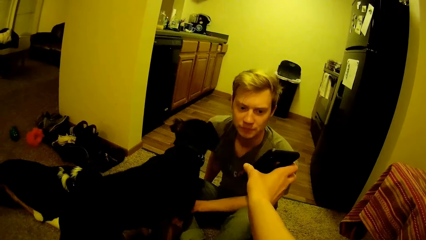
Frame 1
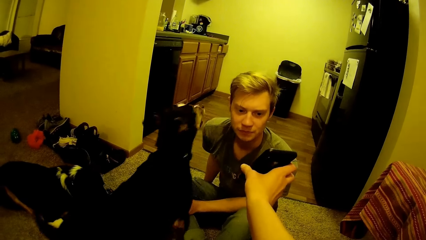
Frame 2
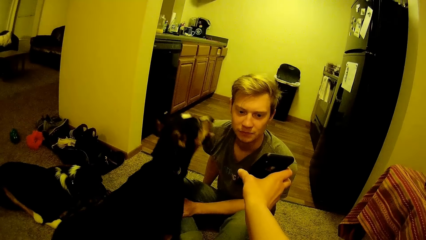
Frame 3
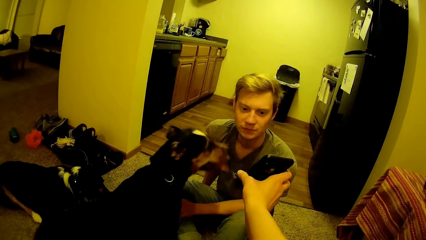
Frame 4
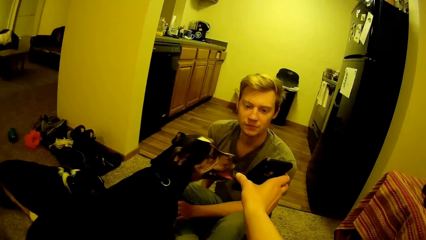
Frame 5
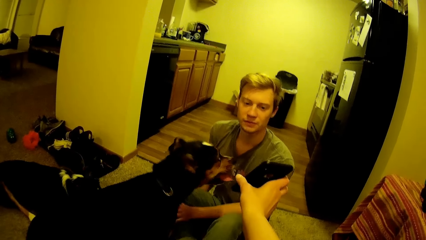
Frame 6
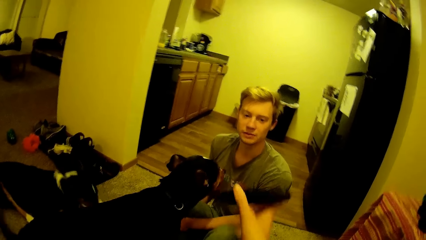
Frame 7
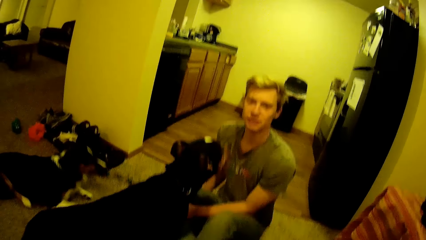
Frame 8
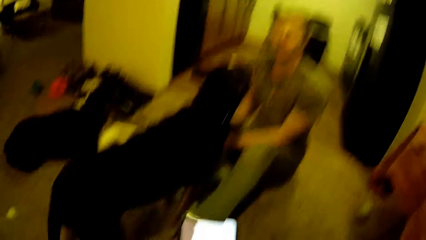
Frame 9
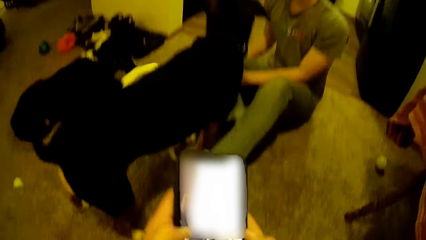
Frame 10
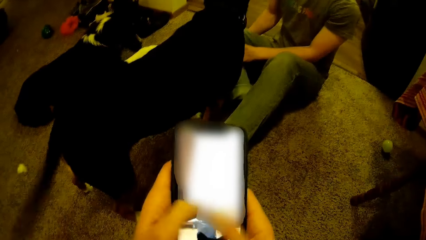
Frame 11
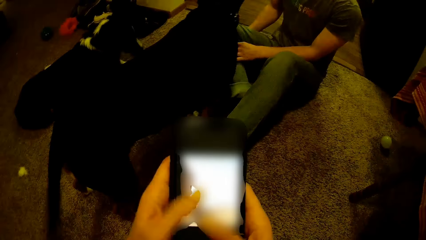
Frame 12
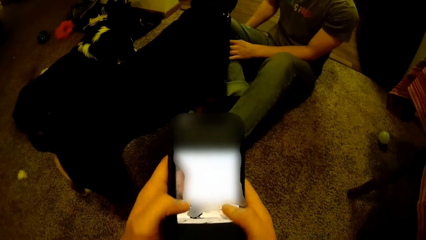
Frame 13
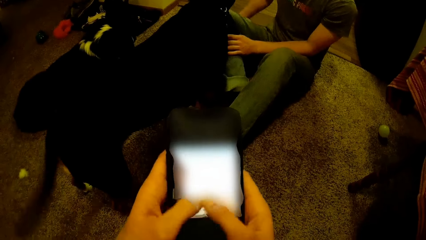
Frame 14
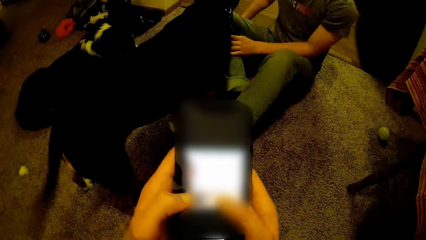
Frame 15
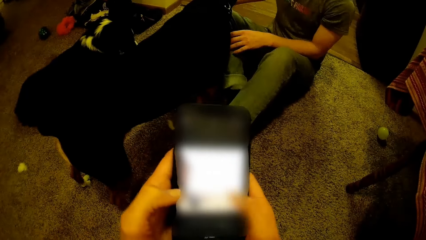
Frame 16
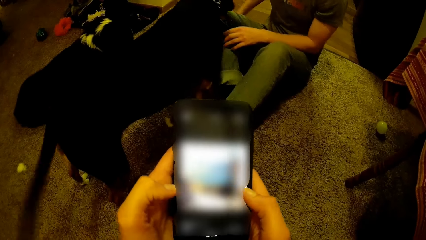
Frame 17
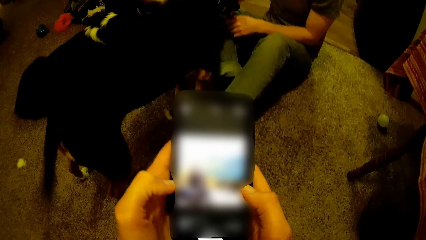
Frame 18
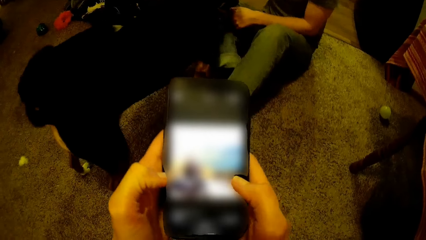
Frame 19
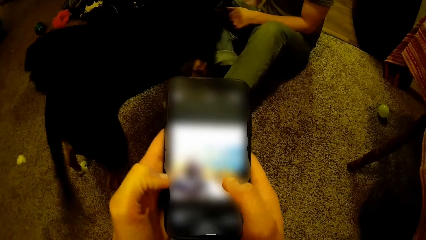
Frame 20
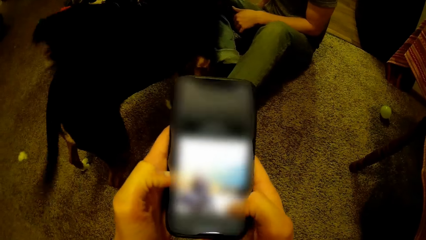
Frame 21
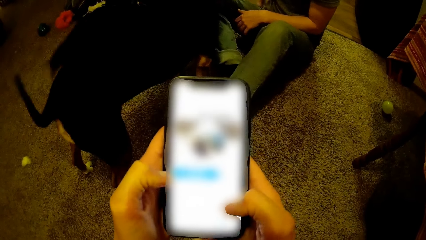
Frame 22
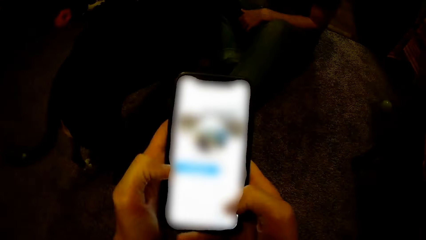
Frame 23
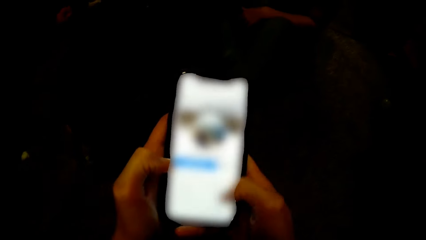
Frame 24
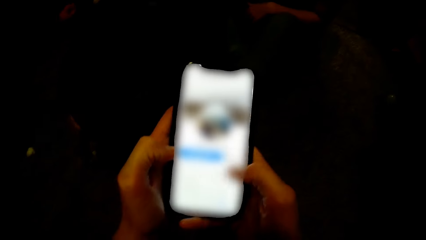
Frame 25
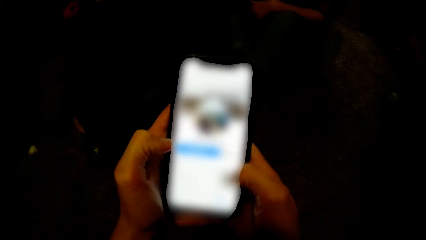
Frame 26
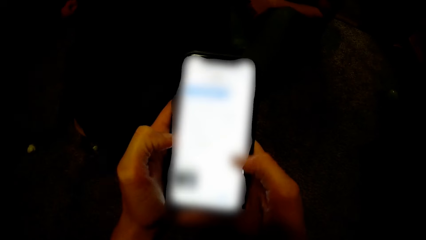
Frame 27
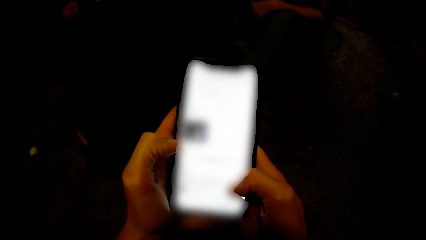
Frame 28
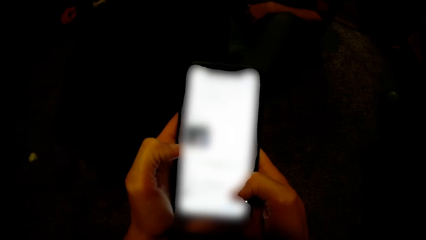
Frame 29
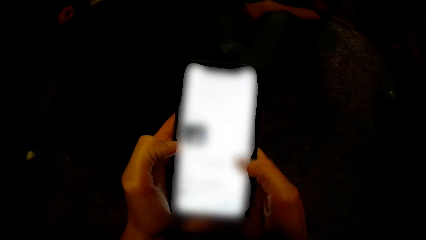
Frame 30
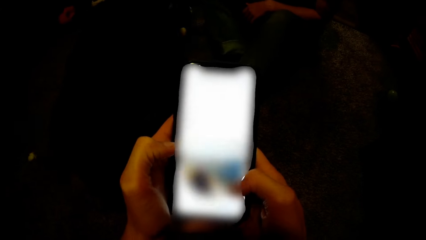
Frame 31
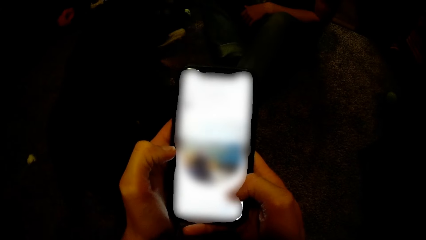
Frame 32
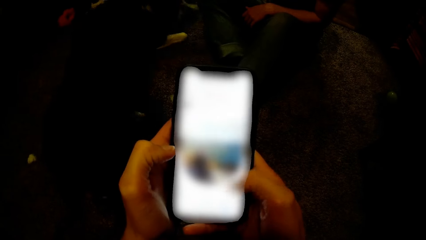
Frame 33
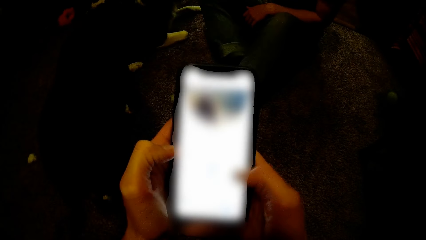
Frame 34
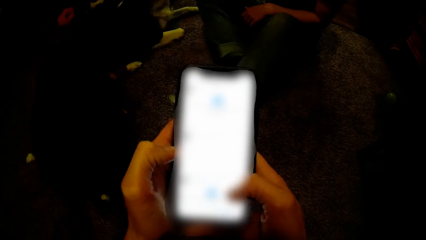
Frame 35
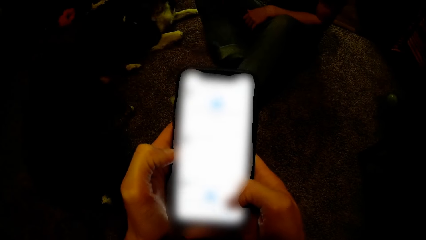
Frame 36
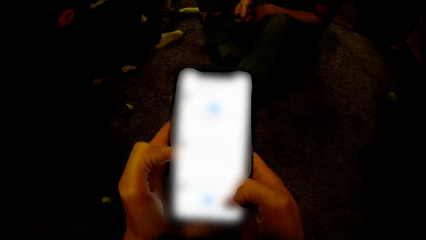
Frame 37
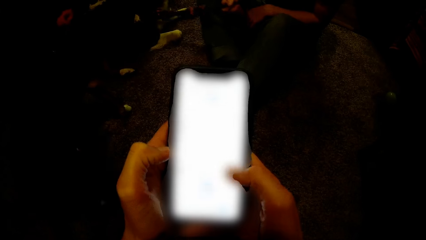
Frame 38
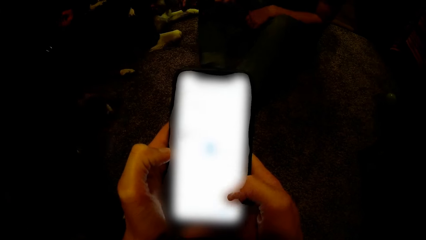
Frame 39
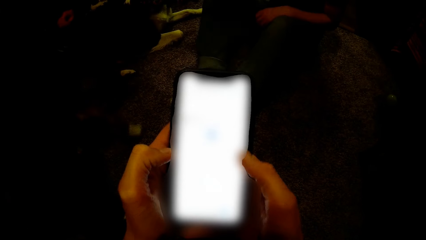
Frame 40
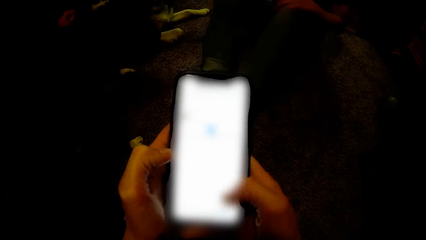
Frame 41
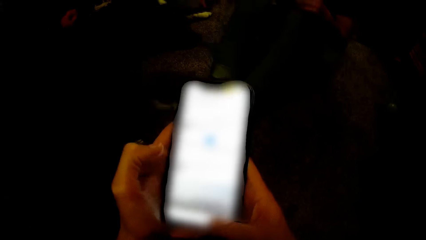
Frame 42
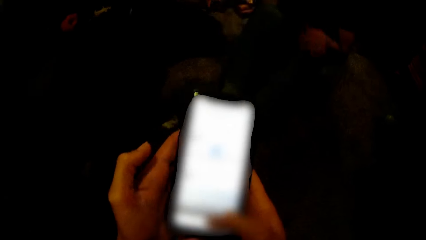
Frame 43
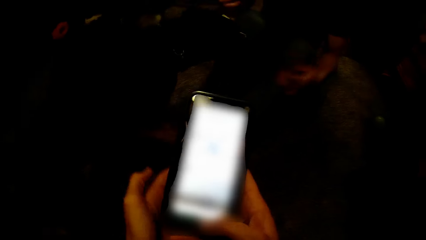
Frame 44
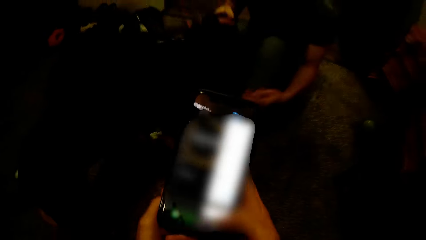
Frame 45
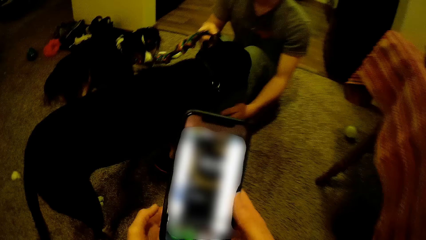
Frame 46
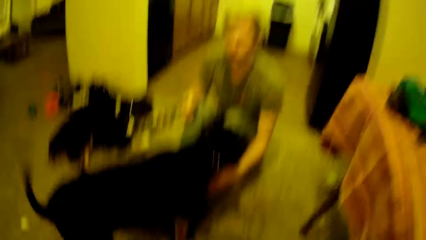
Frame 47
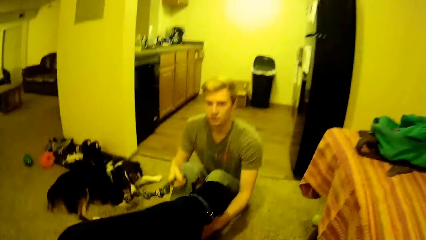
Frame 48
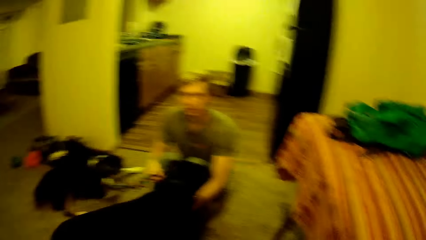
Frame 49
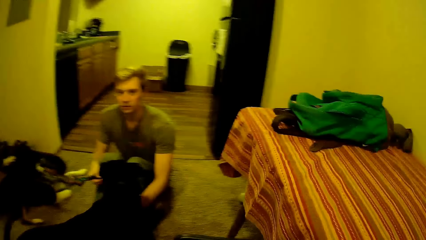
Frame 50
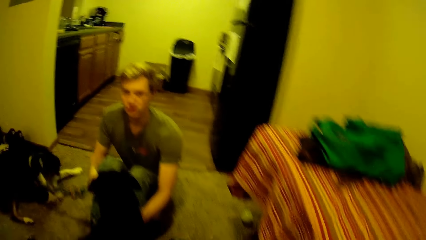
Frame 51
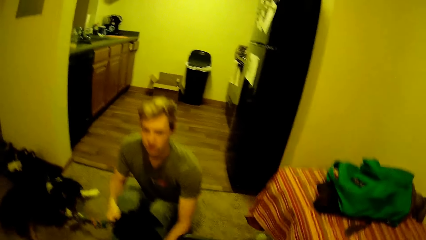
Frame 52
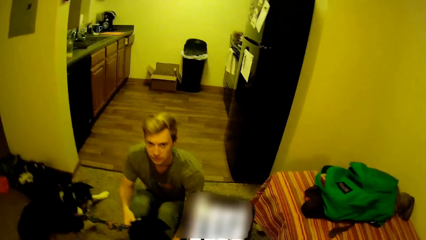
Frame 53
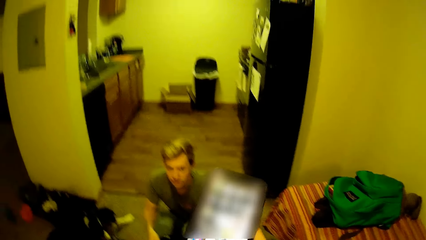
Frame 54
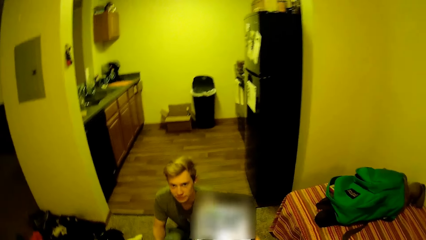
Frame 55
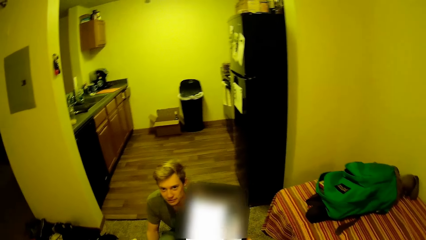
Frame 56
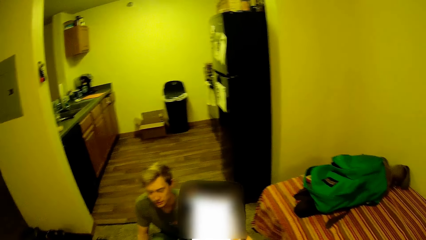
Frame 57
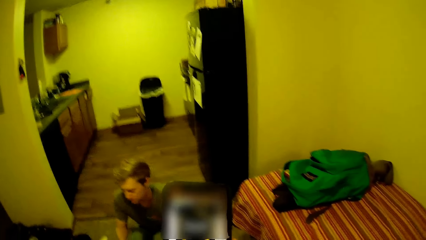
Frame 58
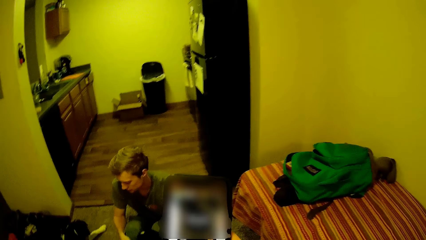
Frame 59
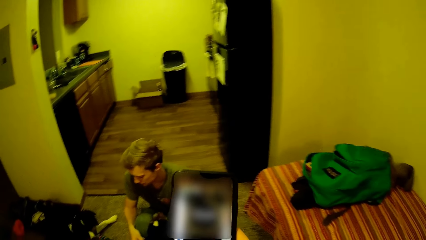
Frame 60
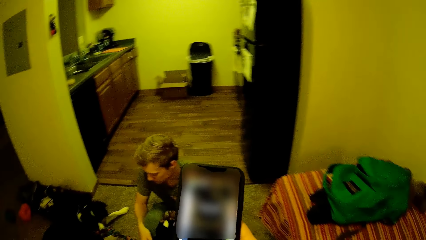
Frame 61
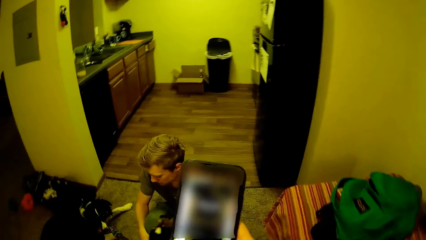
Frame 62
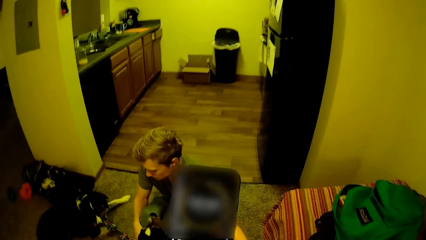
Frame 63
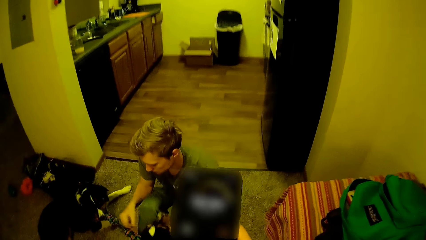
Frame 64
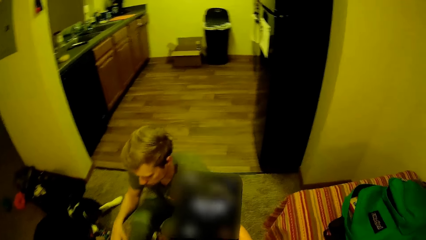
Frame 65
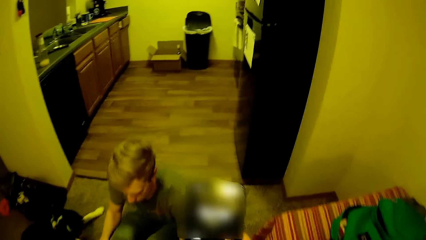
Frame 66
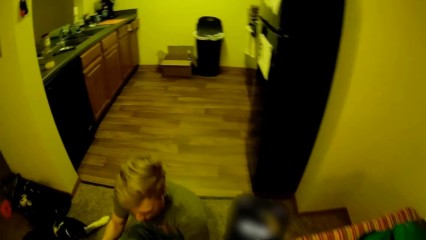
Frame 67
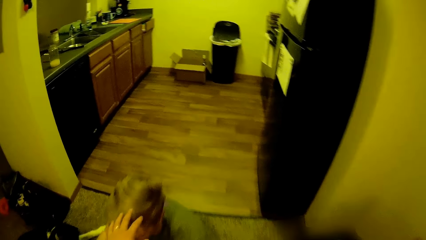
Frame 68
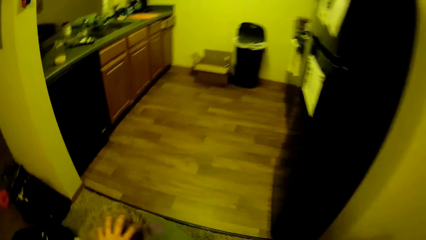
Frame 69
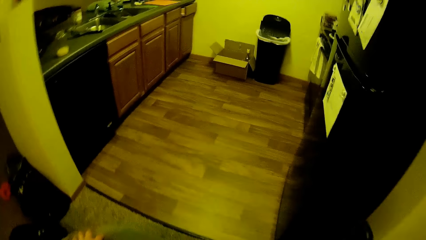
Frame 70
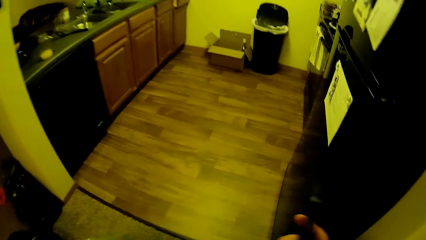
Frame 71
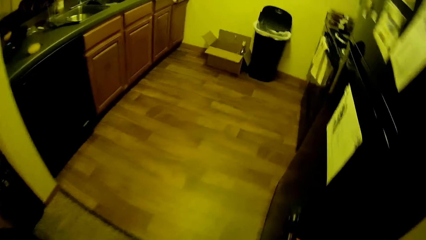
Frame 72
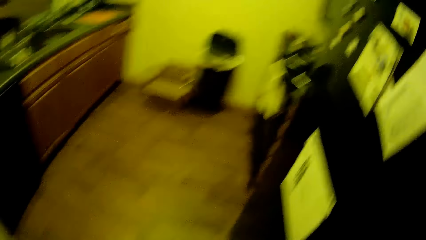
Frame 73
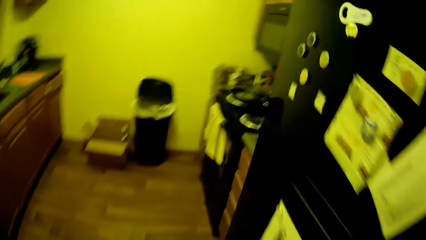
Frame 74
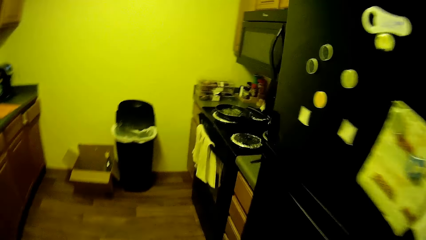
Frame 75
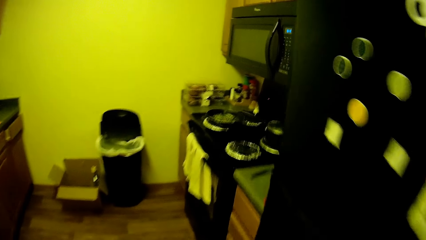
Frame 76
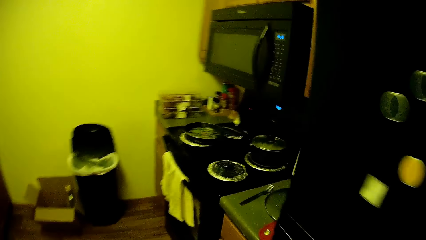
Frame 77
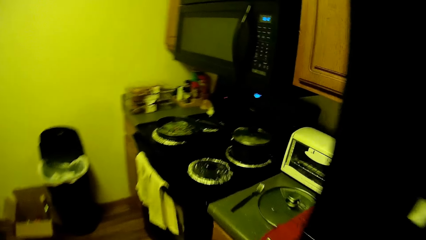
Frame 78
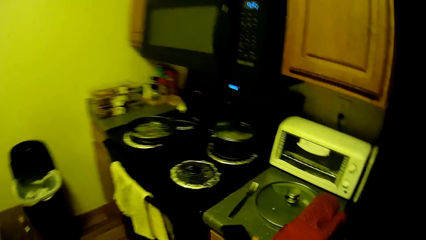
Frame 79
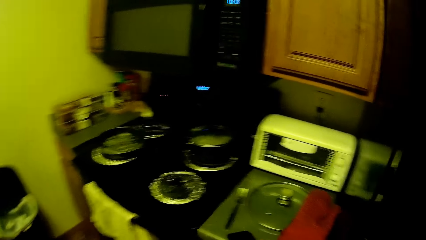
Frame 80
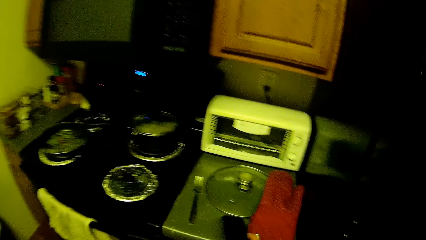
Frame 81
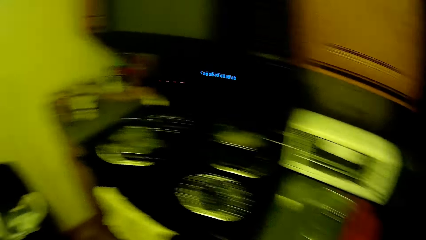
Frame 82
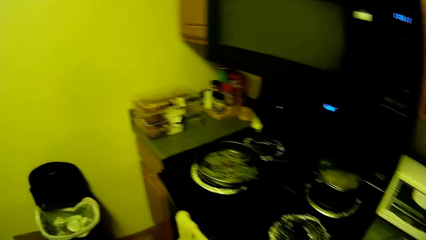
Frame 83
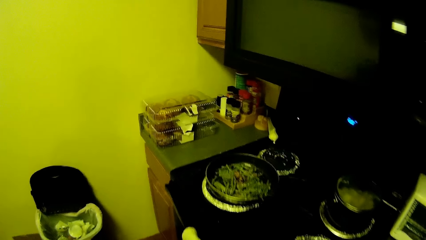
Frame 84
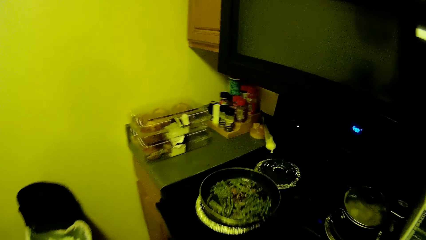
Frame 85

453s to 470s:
The camera wearer shows her phone to the man. They go through her phone. They walk into the kitchen.
